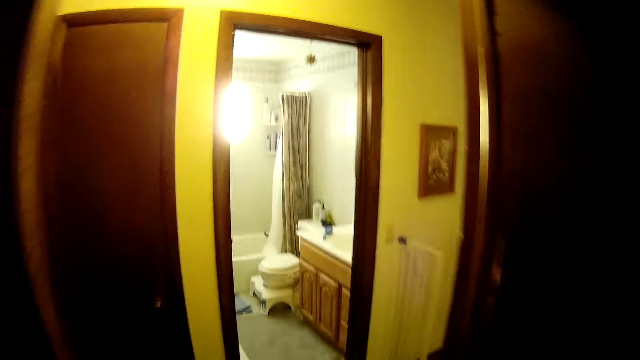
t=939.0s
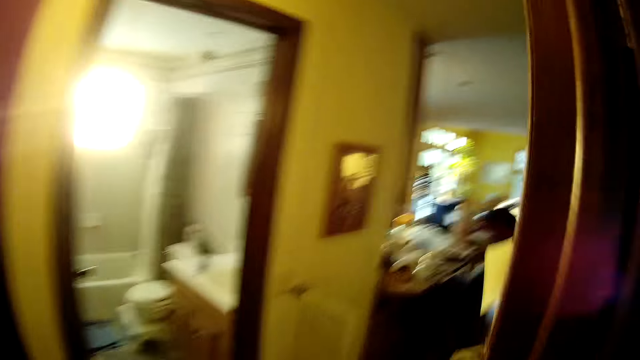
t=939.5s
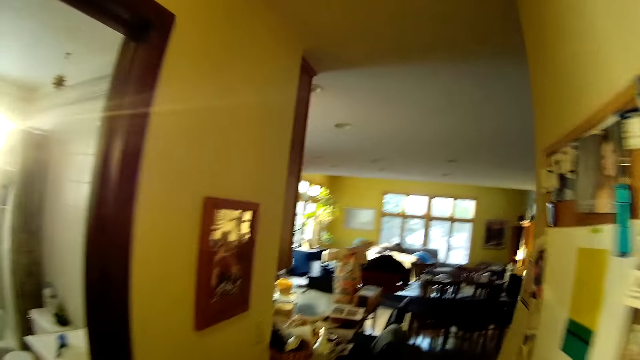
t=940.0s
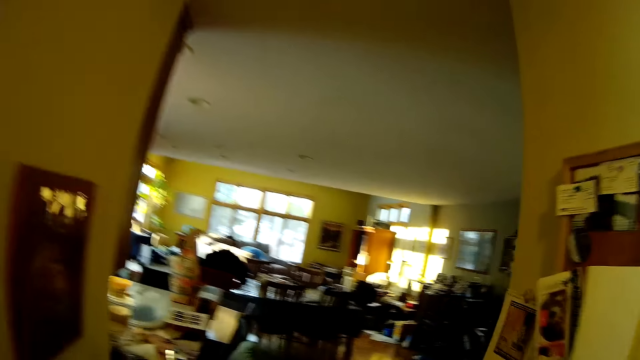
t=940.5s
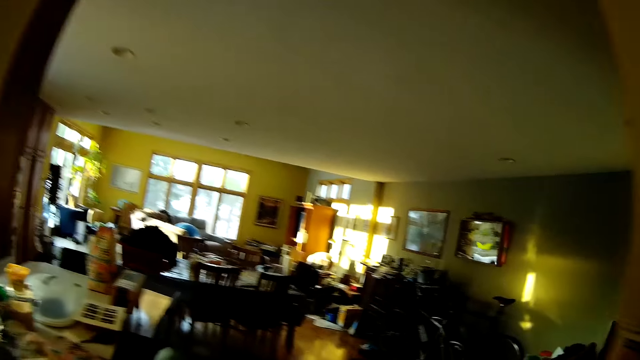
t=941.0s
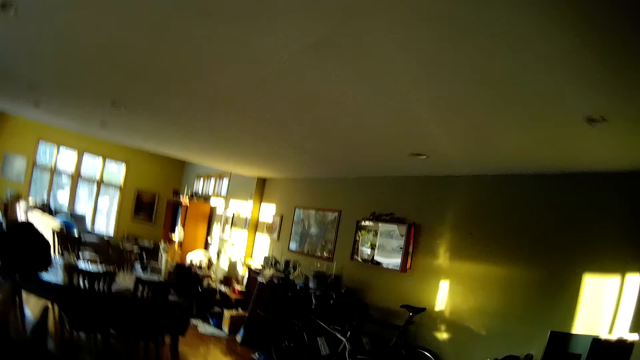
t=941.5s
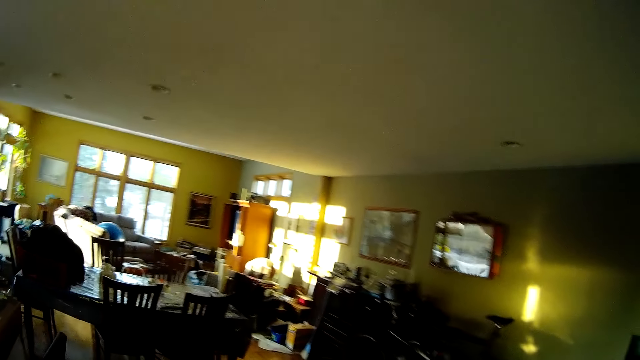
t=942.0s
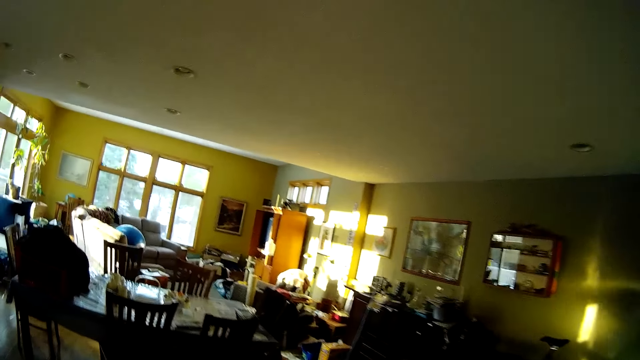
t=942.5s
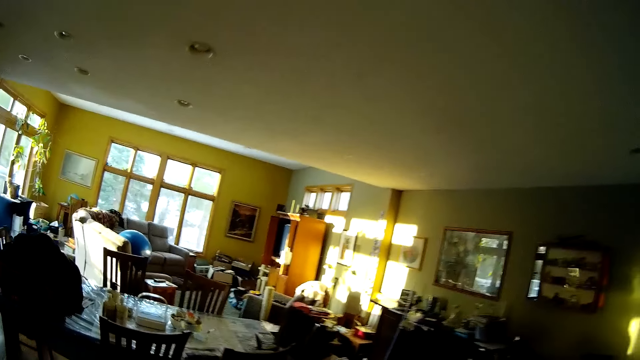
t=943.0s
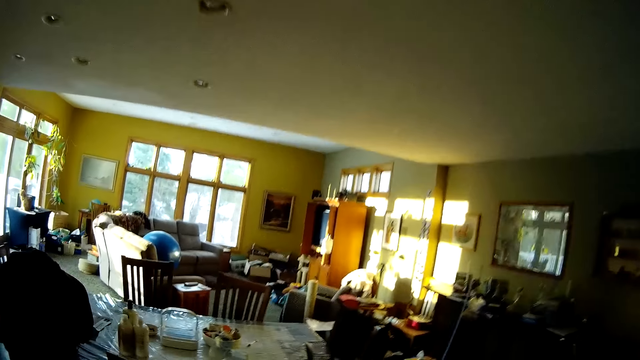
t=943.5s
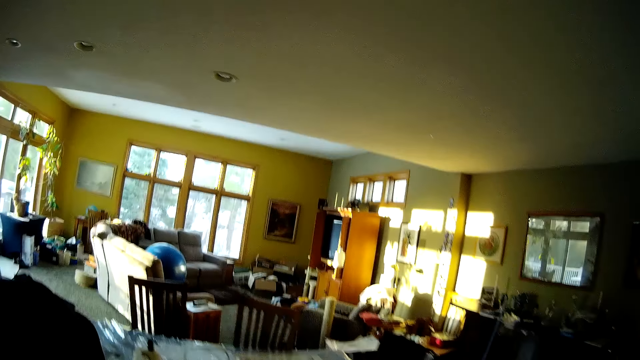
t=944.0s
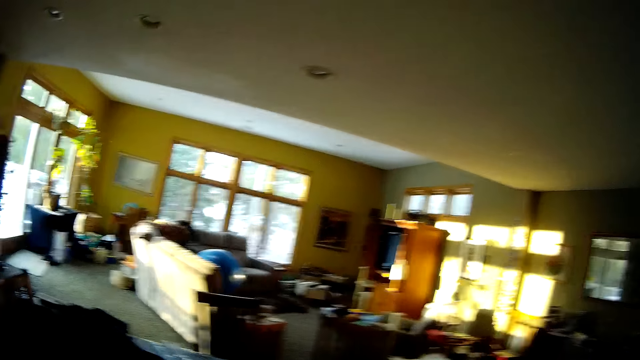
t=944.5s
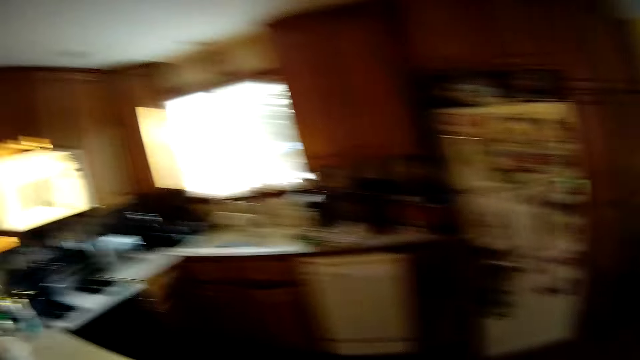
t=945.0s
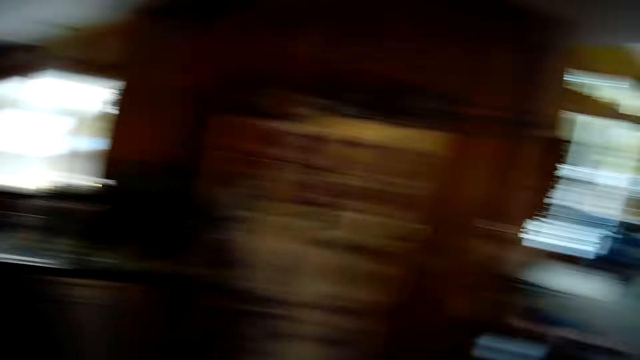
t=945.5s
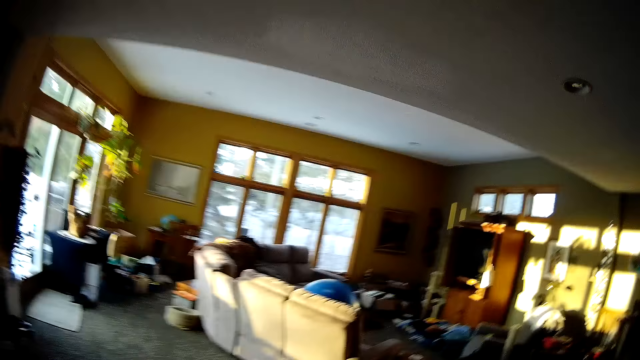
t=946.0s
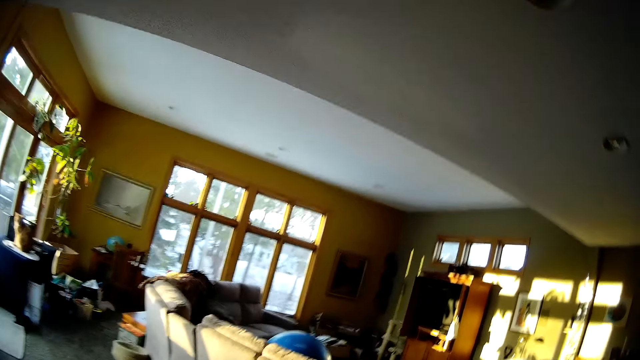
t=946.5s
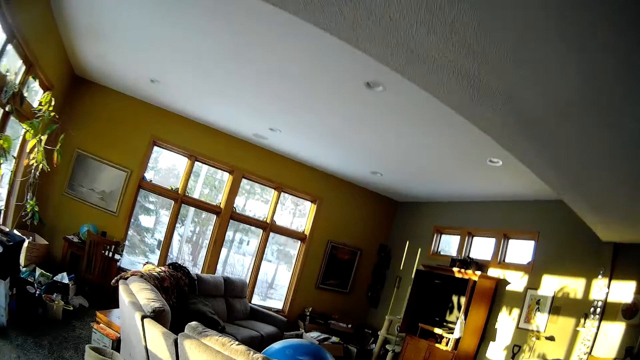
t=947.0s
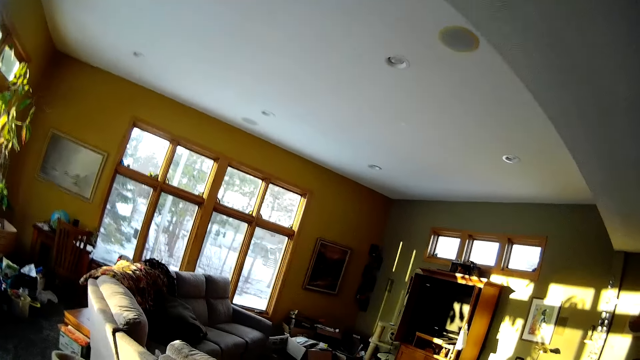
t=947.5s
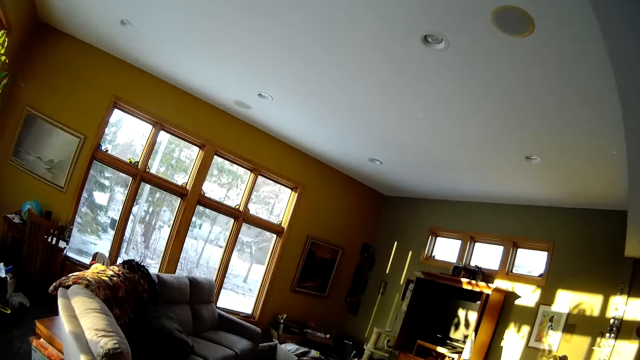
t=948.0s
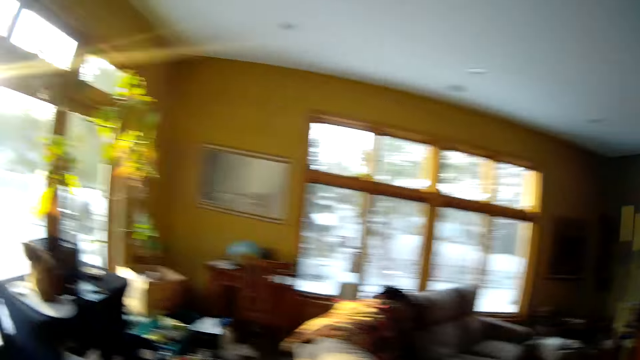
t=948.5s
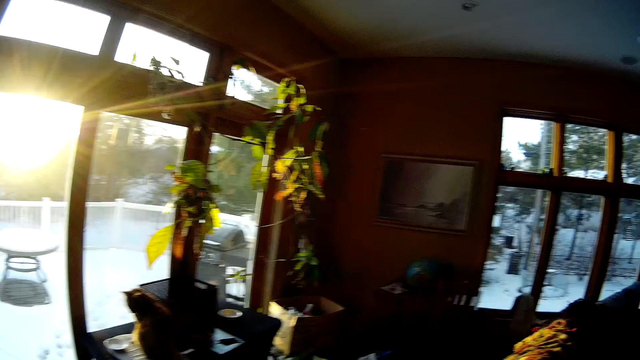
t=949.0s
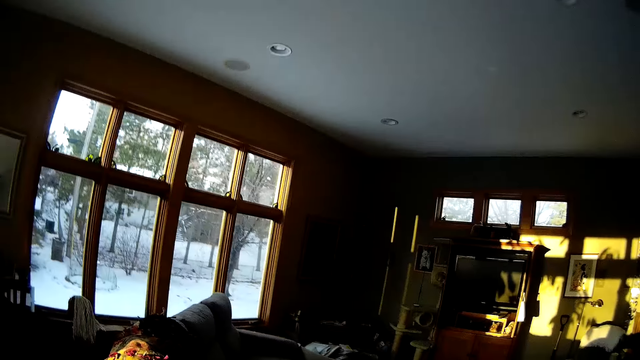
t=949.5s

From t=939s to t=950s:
The camera wearer walks out of the study into the living room. They walk around, turn around and walk around.

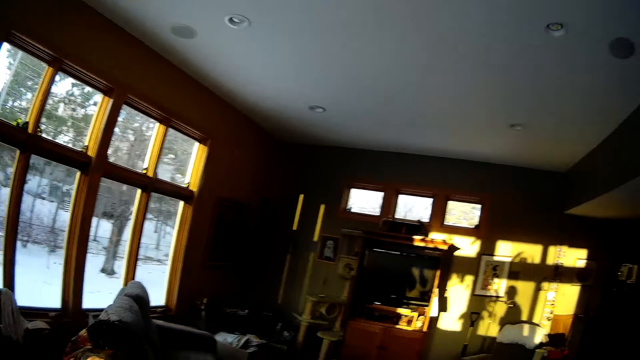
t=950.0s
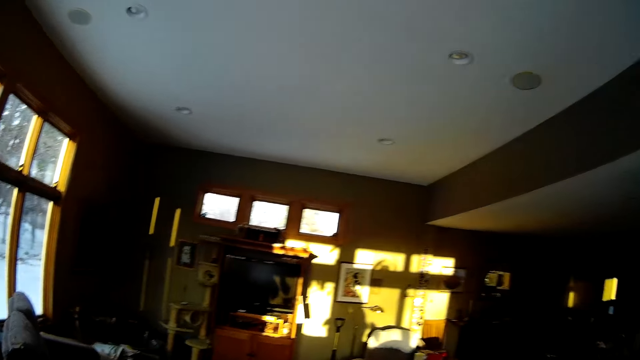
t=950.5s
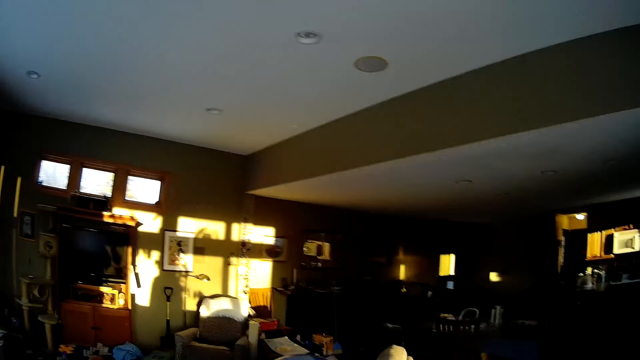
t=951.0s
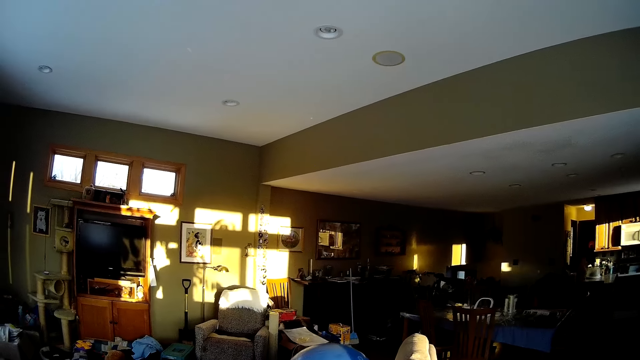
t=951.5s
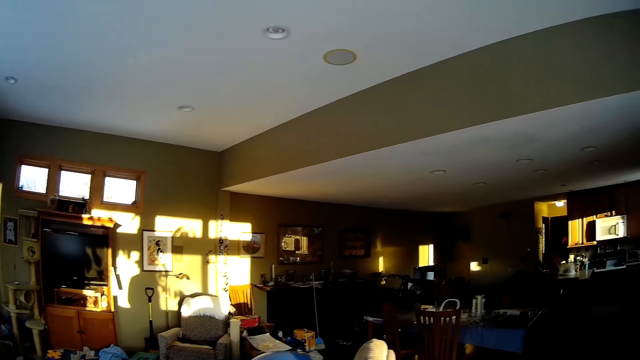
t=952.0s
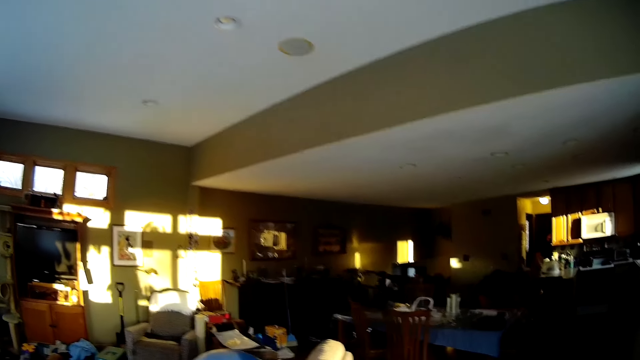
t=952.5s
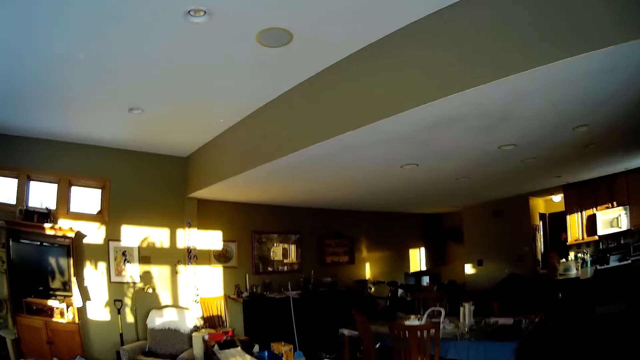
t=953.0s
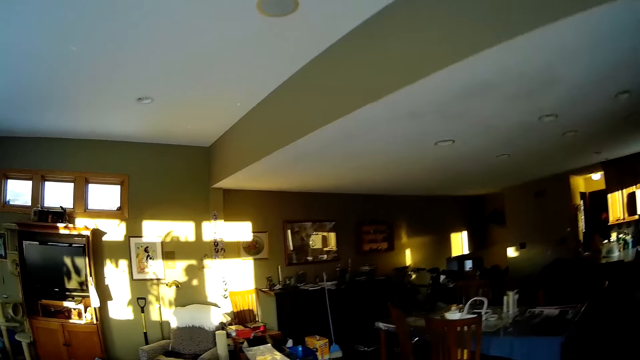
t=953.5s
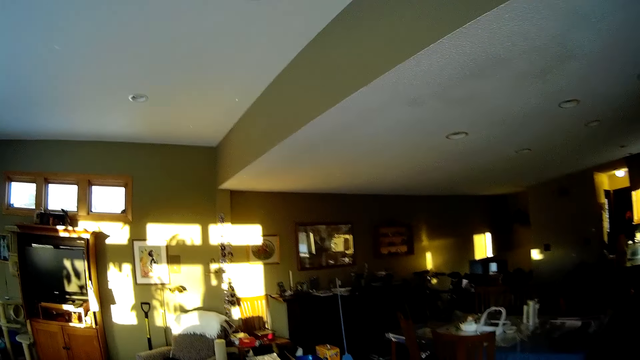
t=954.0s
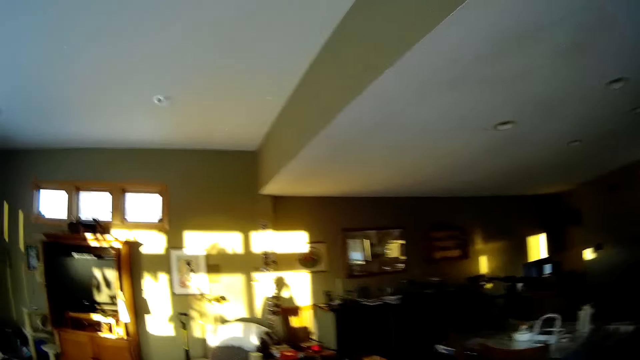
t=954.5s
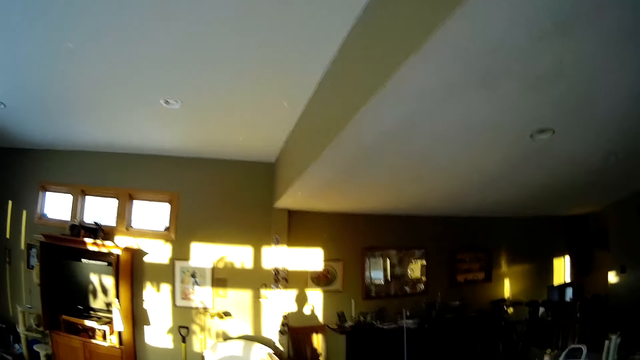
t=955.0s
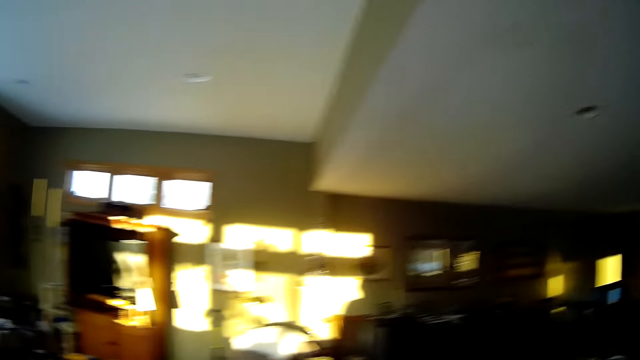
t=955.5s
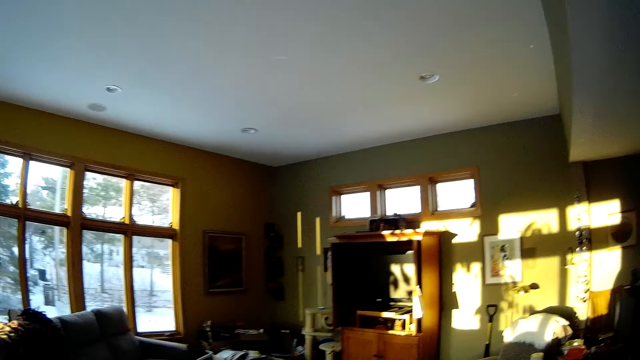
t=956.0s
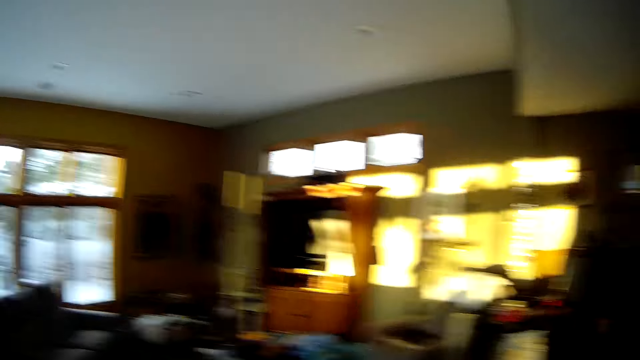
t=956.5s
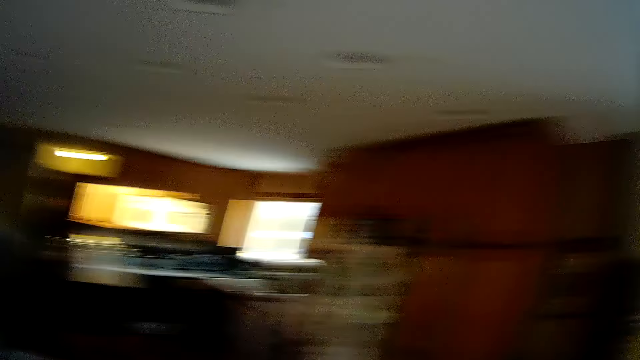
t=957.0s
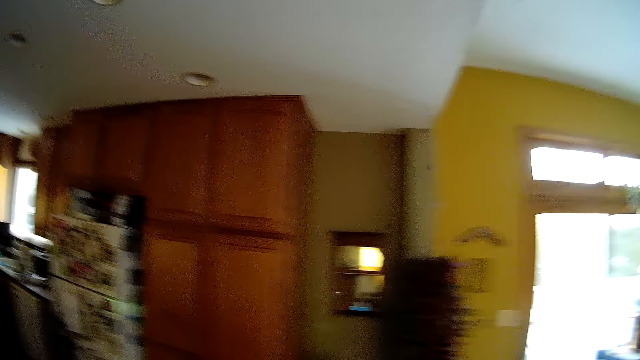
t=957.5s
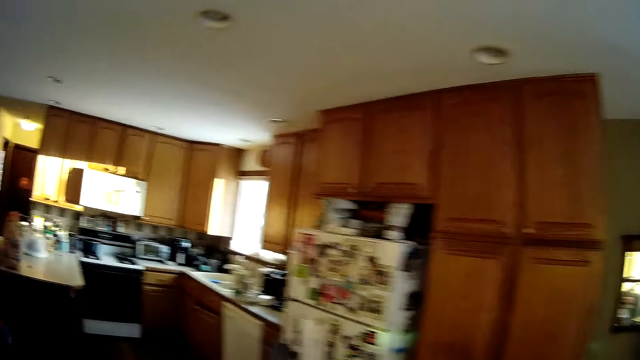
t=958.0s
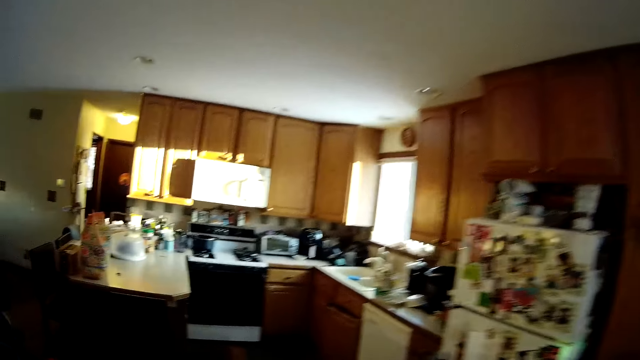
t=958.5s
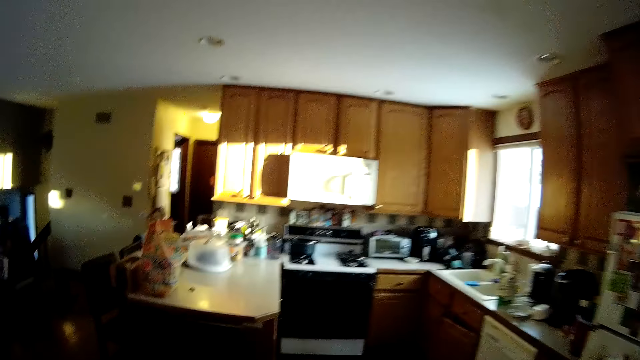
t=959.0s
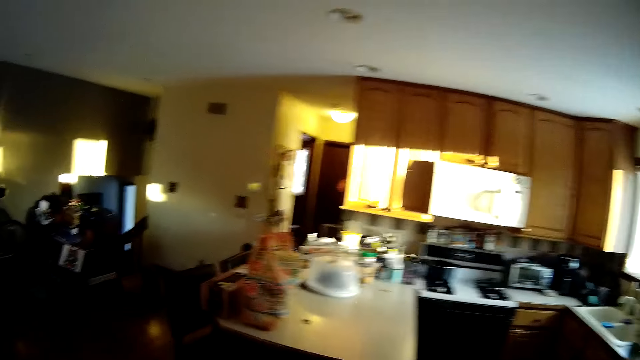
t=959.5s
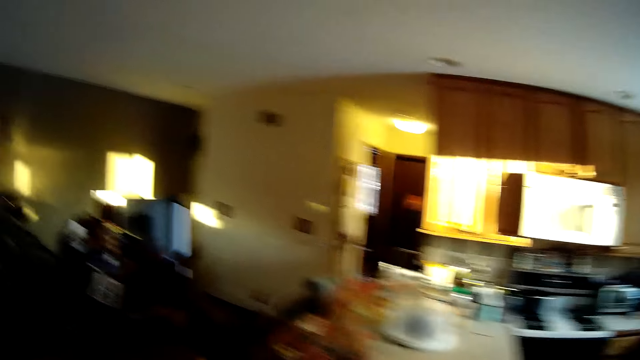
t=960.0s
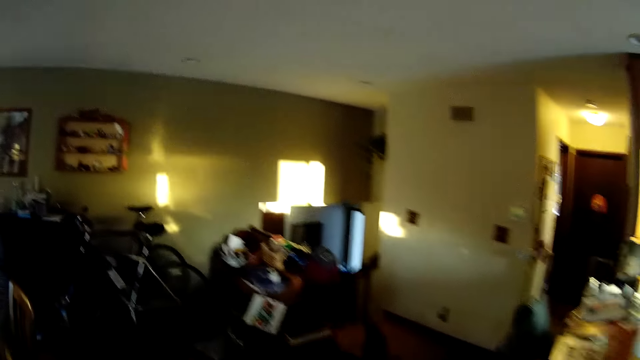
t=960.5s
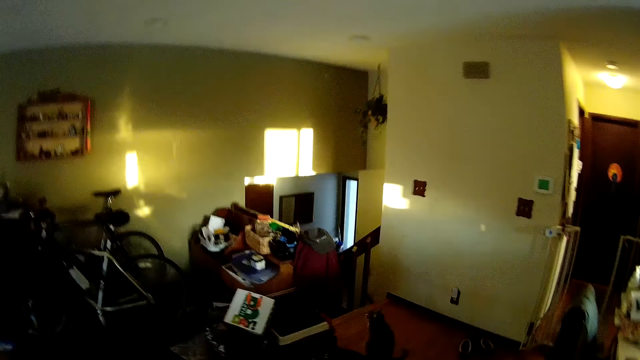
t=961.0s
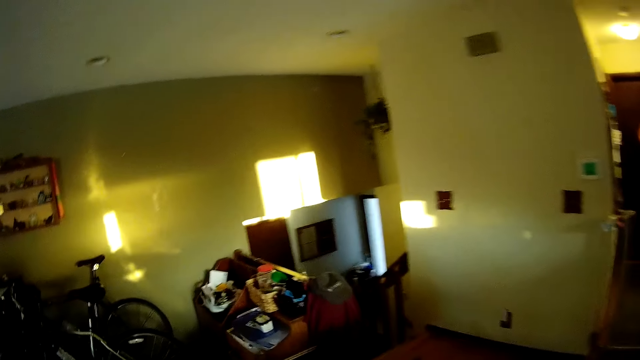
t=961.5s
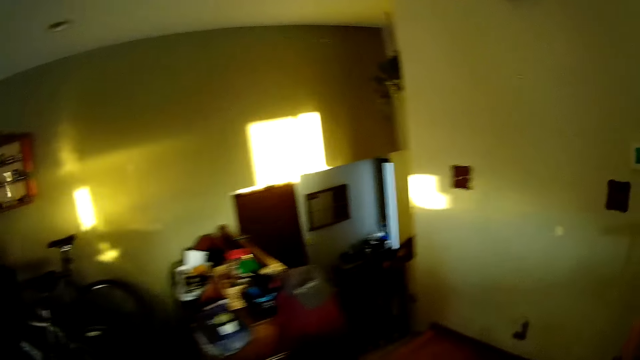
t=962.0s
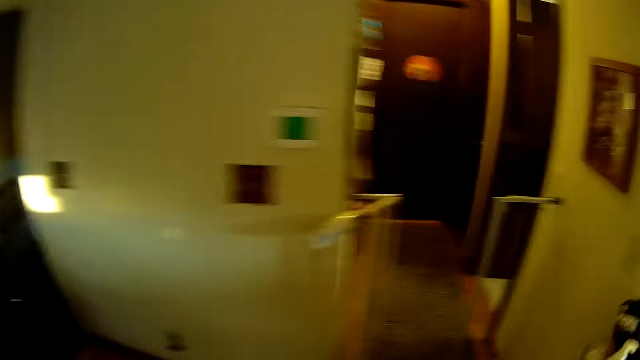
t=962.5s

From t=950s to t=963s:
The camera wearer turns around. They walk around. They turn around. They walk around.
